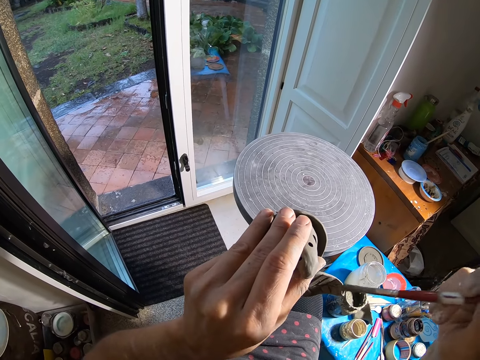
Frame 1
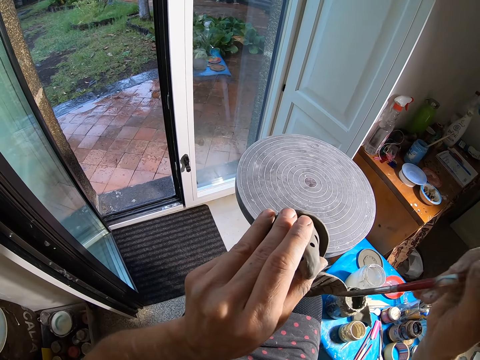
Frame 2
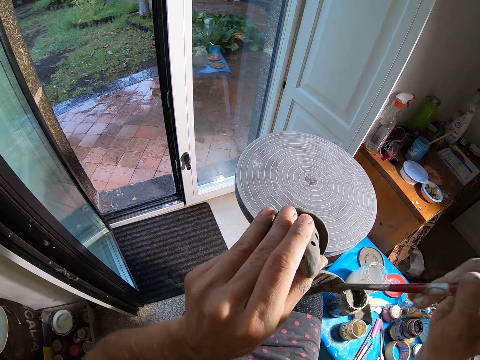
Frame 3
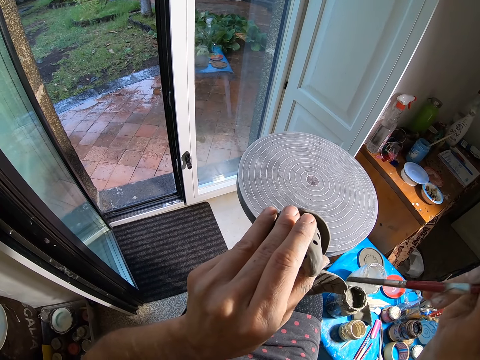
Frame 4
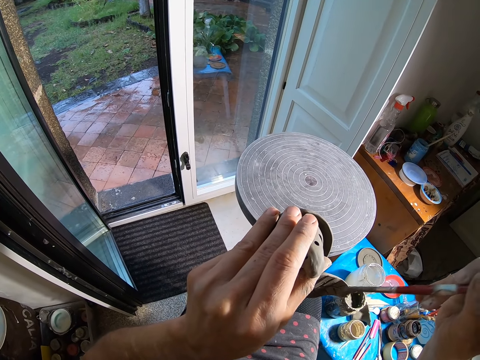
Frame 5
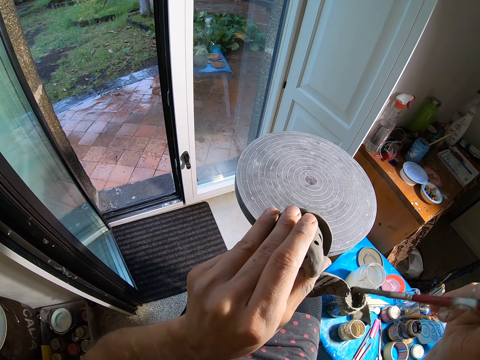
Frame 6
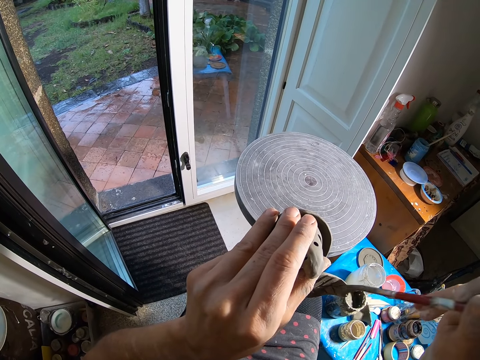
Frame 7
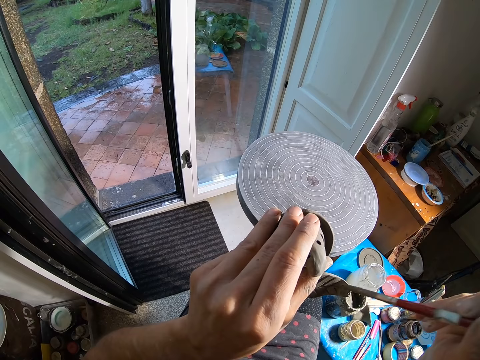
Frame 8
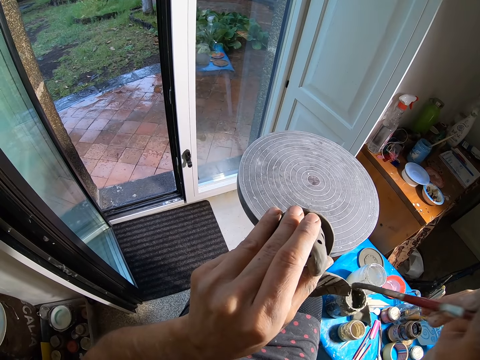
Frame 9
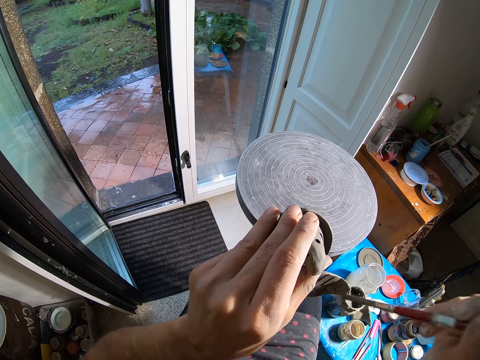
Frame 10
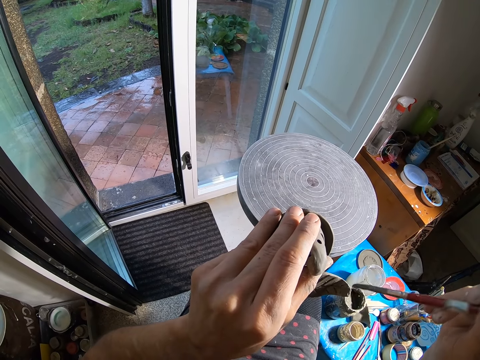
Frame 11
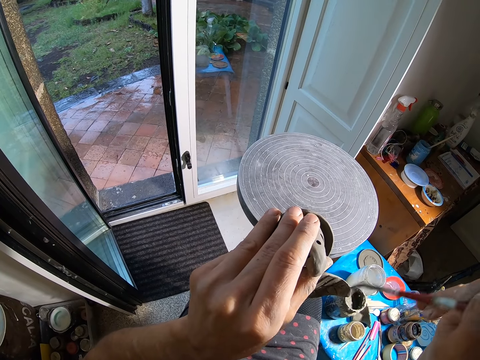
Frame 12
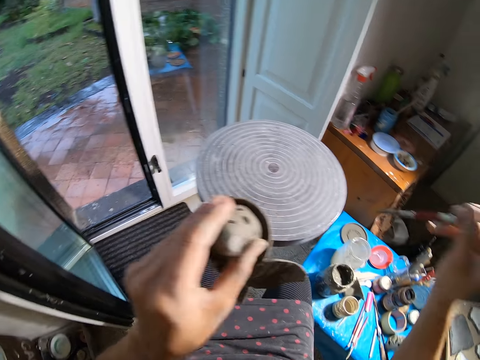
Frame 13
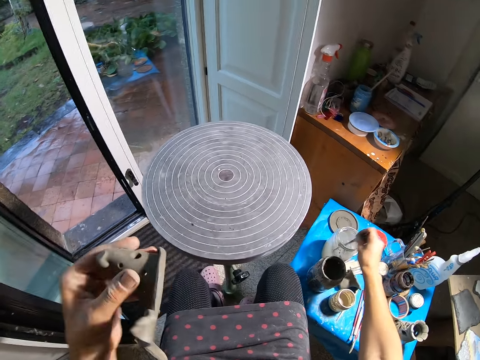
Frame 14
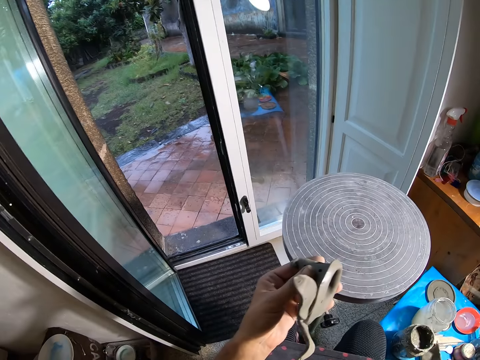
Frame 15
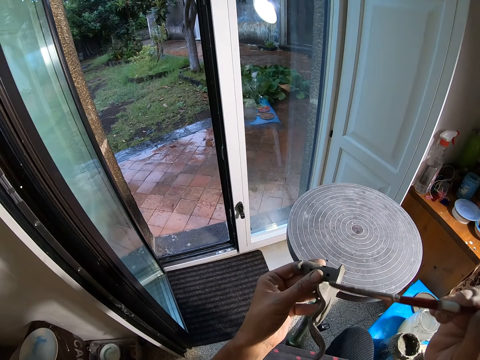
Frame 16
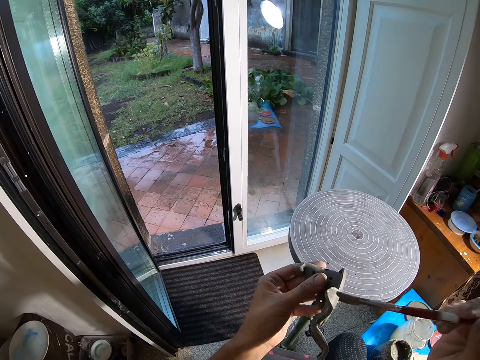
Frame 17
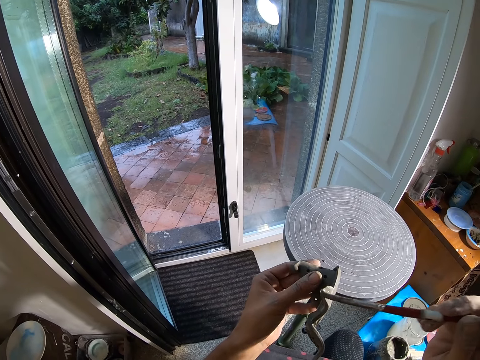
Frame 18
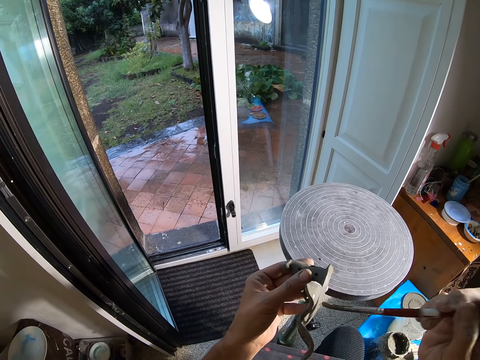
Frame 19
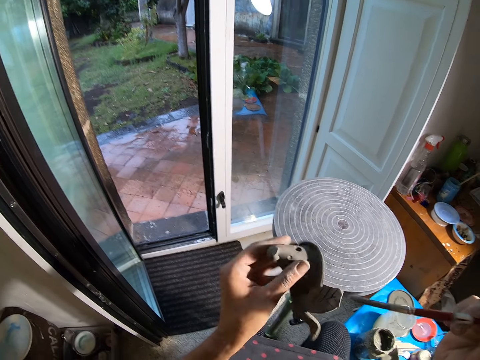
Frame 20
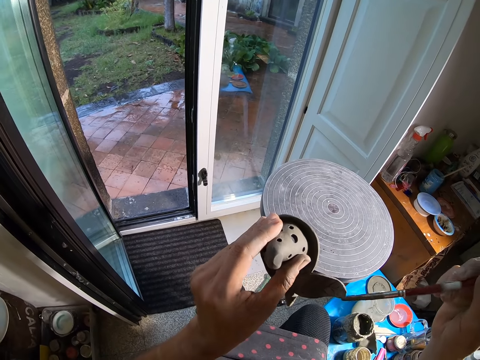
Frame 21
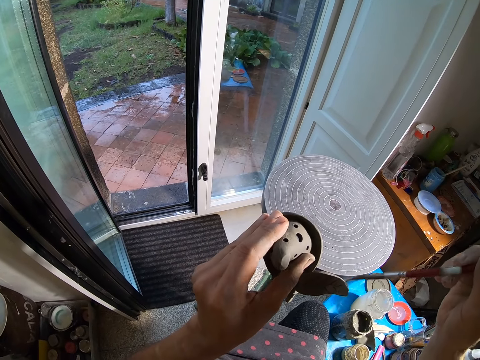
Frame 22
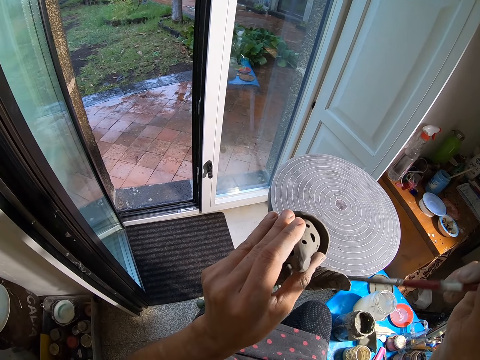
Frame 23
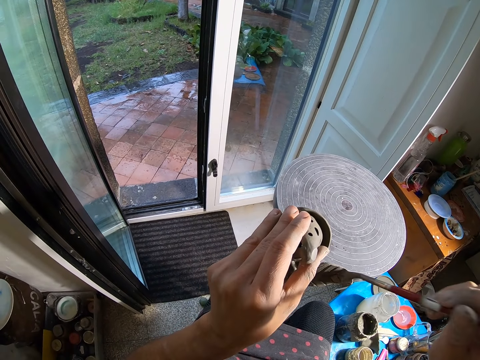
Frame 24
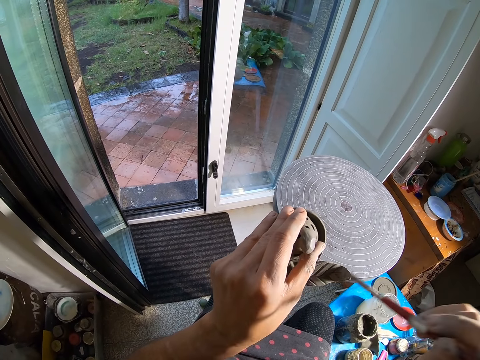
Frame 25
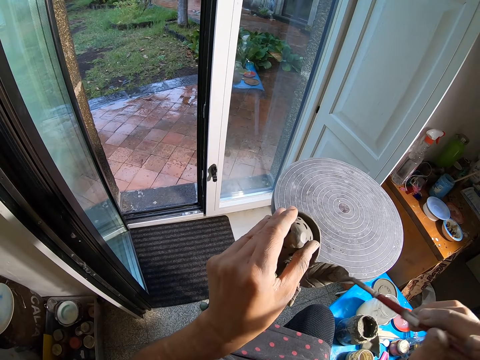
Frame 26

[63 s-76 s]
The camera wearer inserts the brush into the white container with his right hand. He paints the craft with the brush in his right hand.

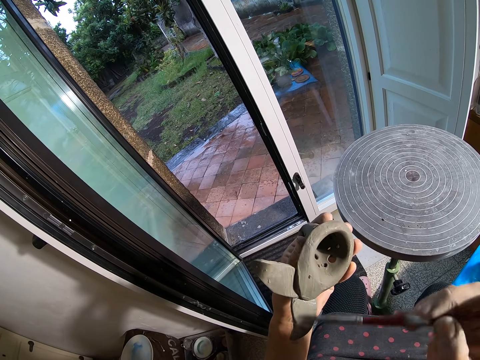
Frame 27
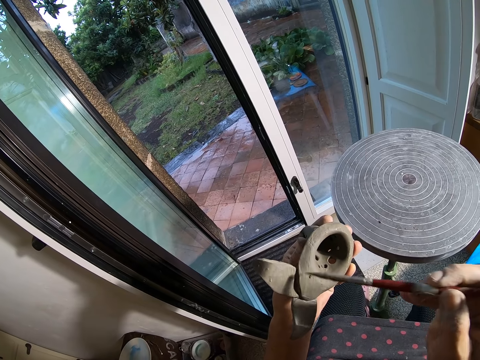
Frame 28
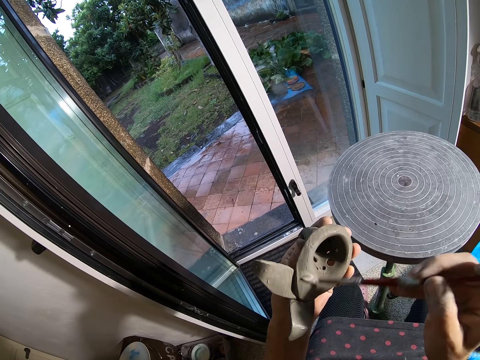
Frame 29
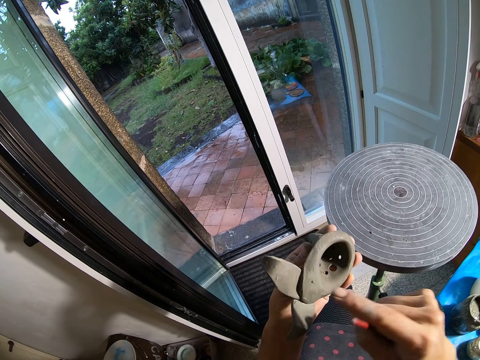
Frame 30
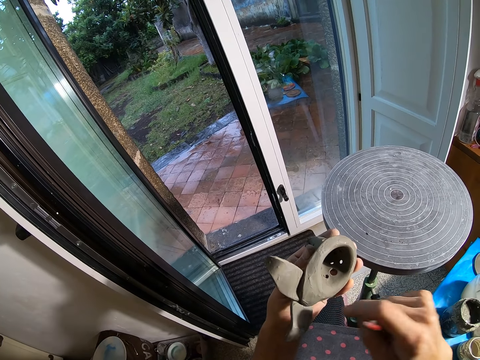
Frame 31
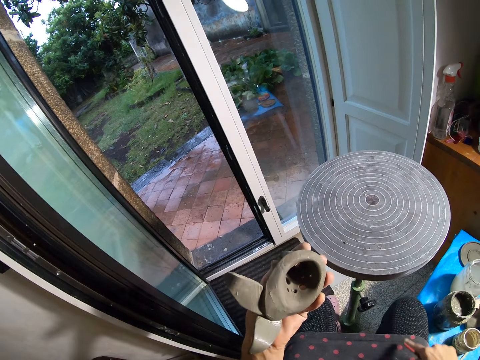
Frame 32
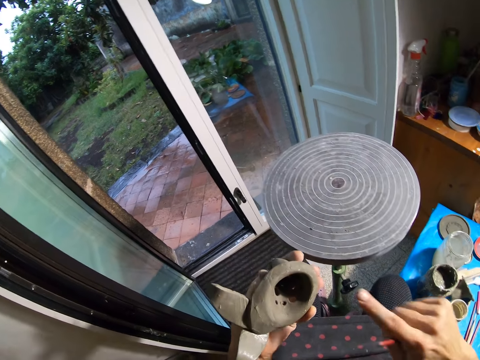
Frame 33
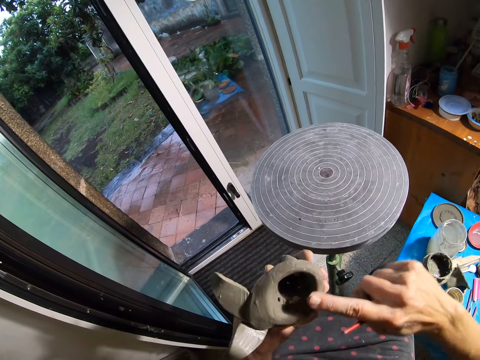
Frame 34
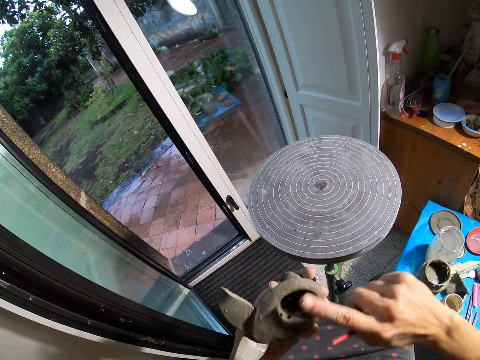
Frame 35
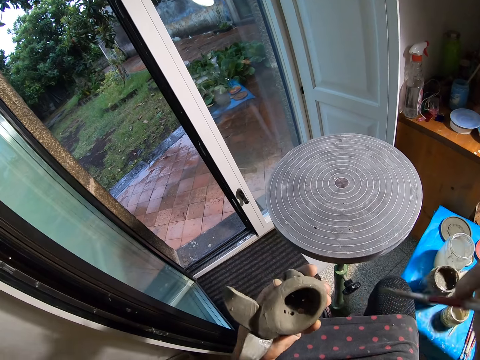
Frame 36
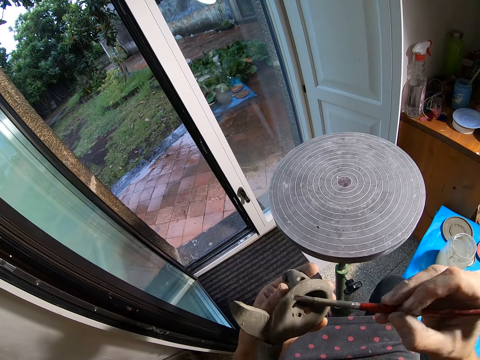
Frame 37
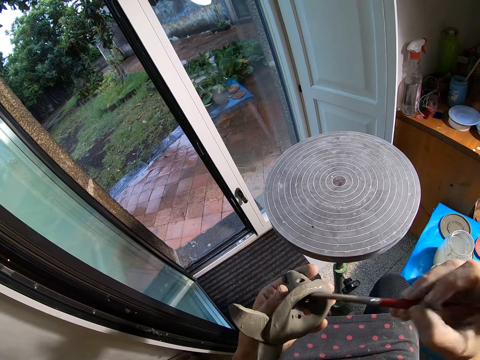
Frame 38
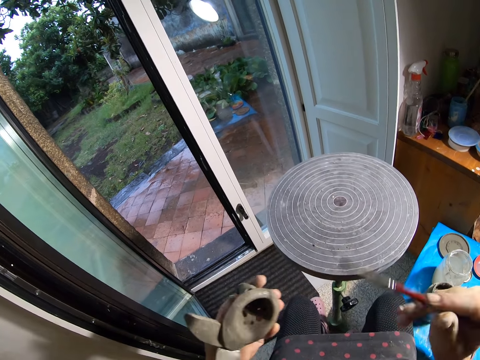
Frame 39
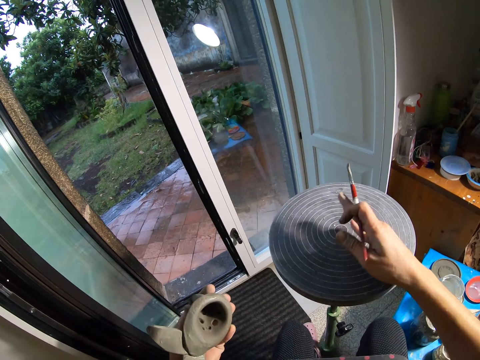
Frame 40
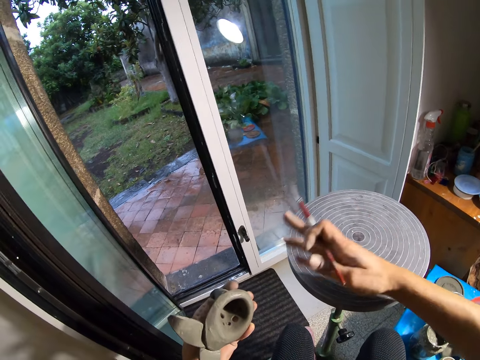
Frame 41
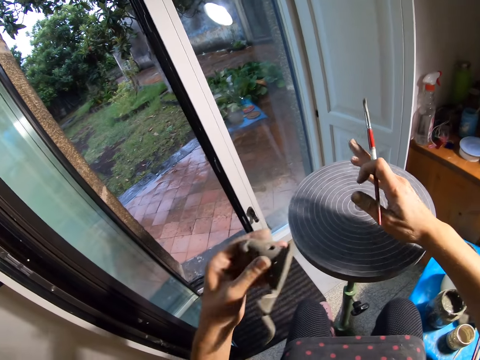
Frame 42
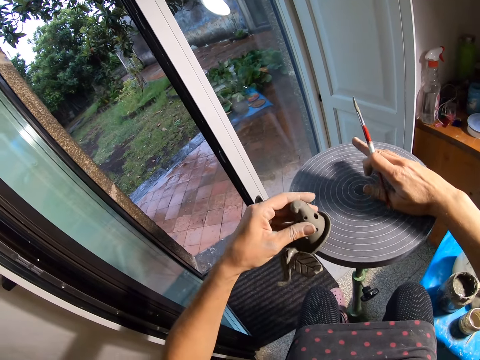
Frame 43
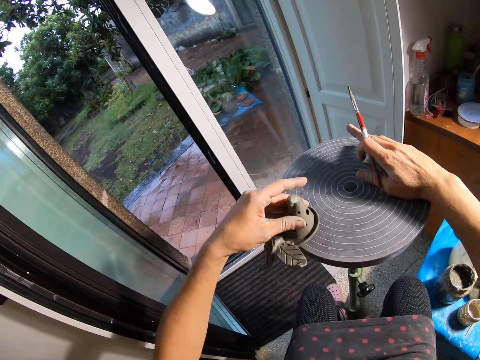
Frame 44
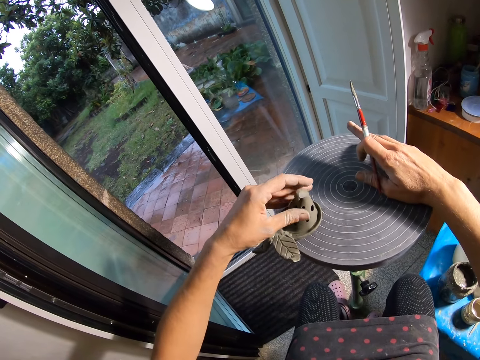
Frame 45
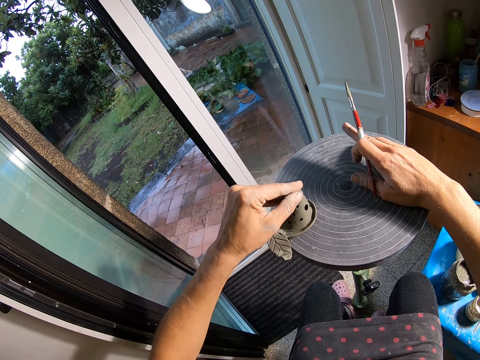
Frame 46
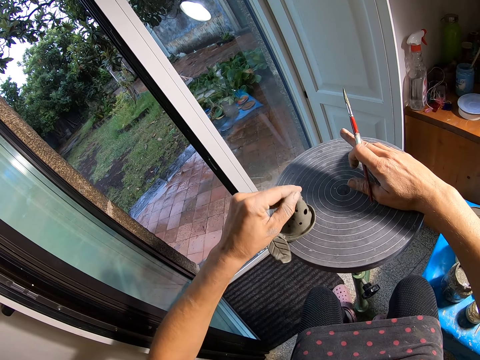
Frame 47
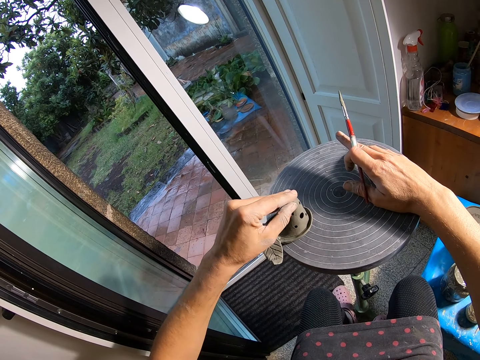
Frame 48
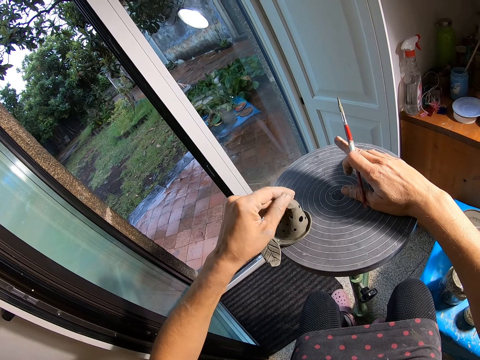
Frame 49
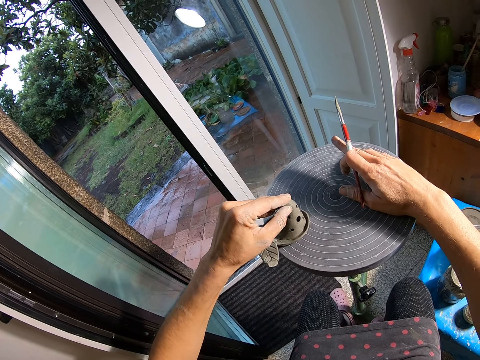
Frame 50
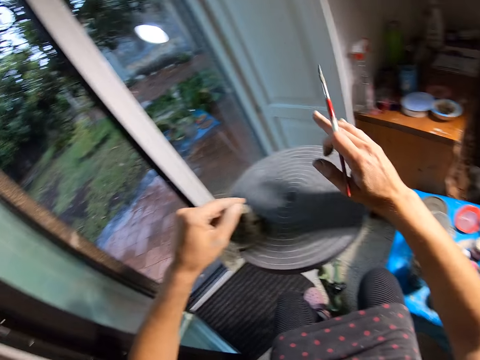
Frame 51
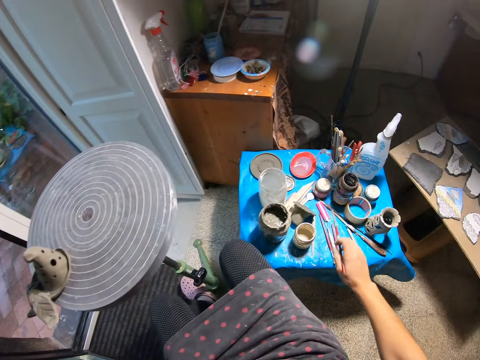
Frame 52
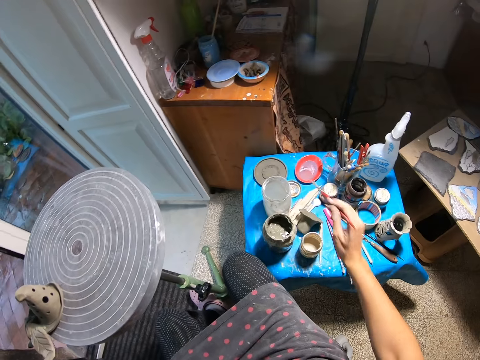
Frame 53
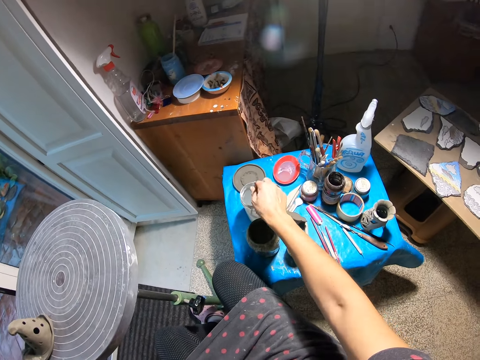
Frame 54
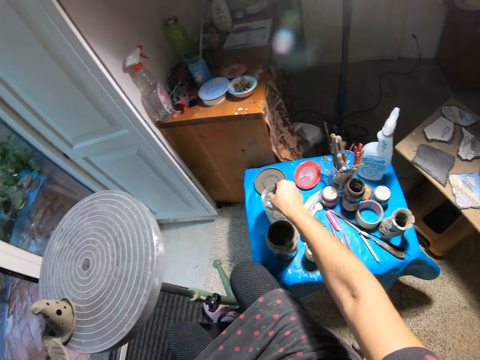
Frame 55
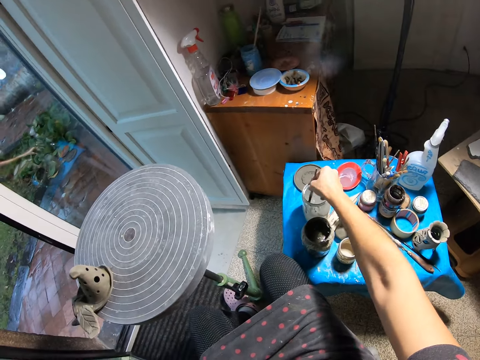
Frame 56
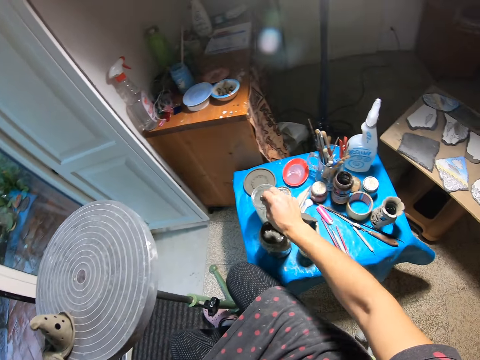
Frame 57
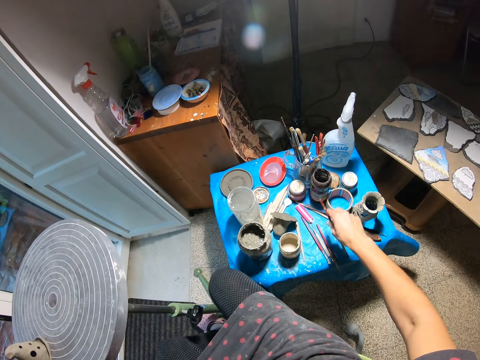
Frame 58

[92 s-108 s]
The camera wearer rubs the craft with his right index finger. He touches something with his hands. He paints the craft with the brush in his right hand. He wipes the pottery wheel with his right hand. He places the craft on the pottery wheel with his left hand. He peels the top of the craft with his left hand. He inserts the brush into the white container with his right hand. He stirs the content of the white container with the brush in his right hand.
